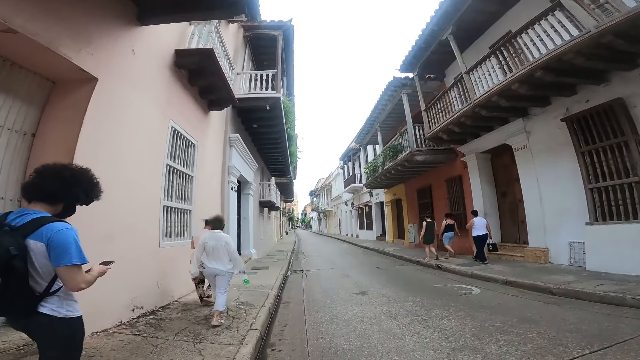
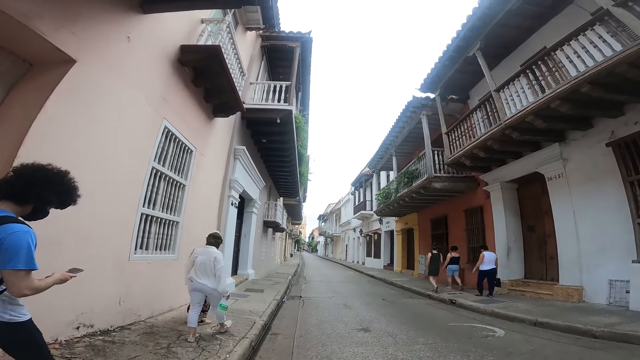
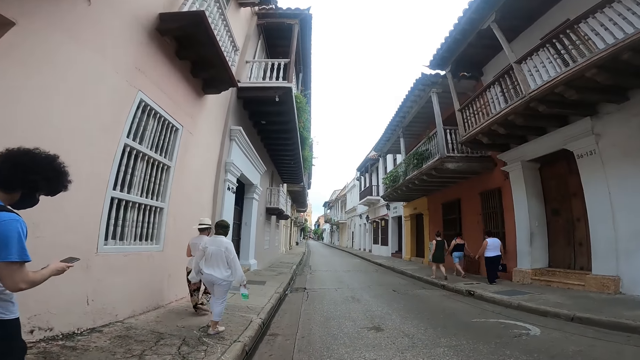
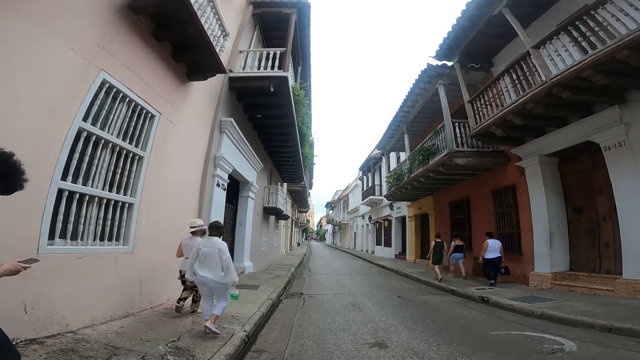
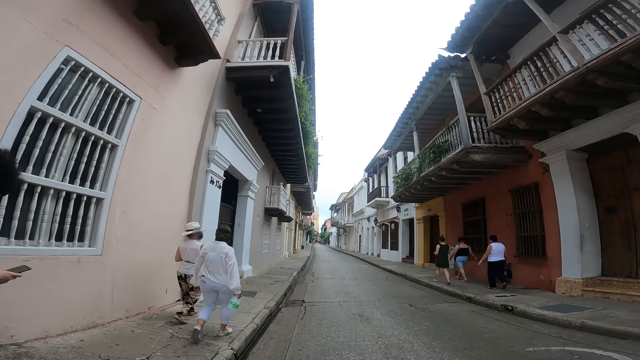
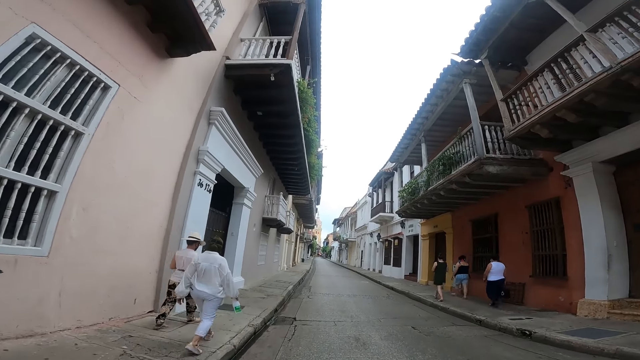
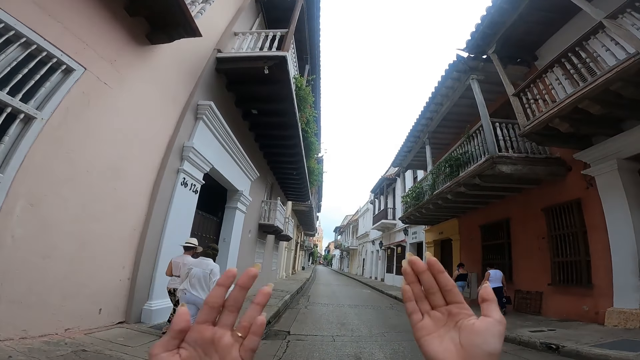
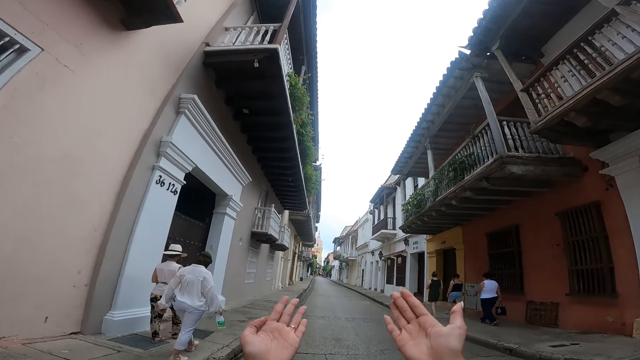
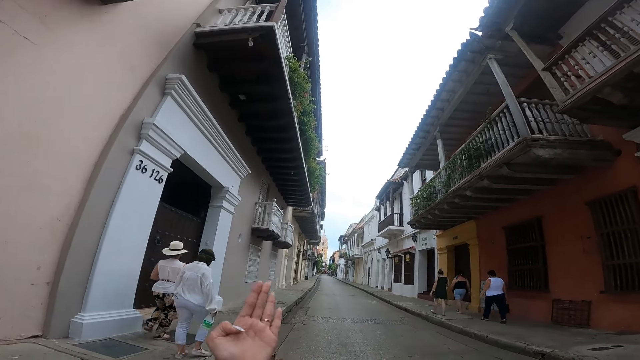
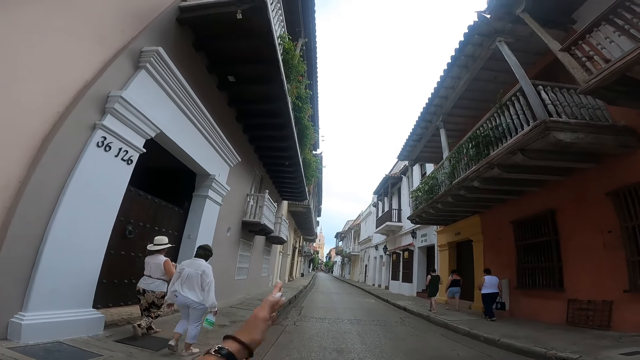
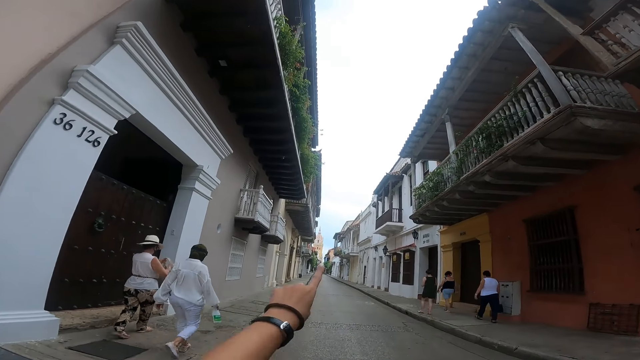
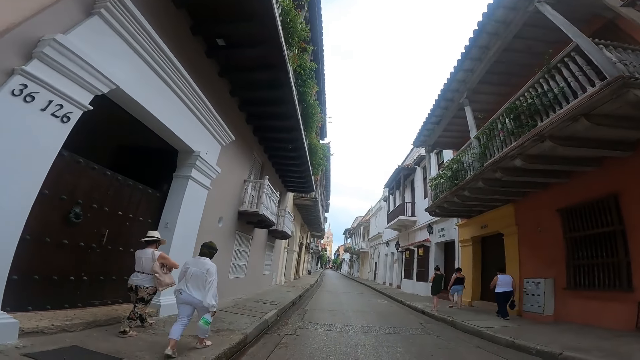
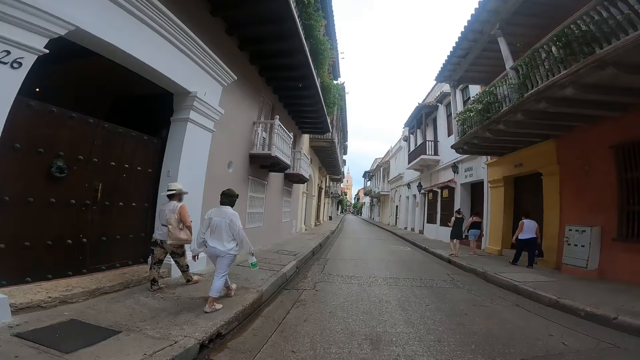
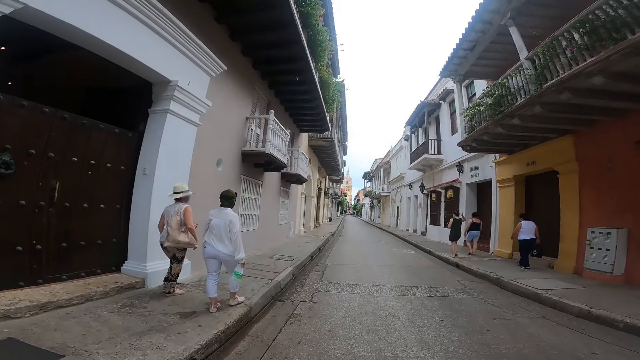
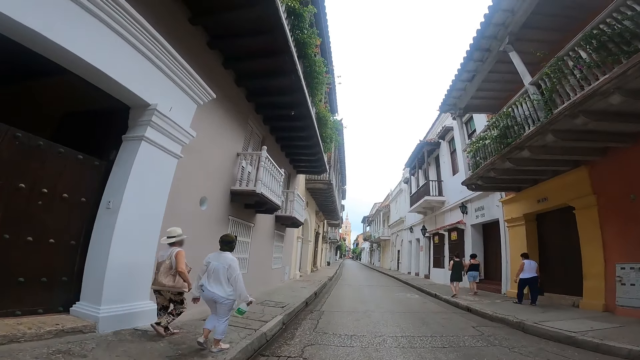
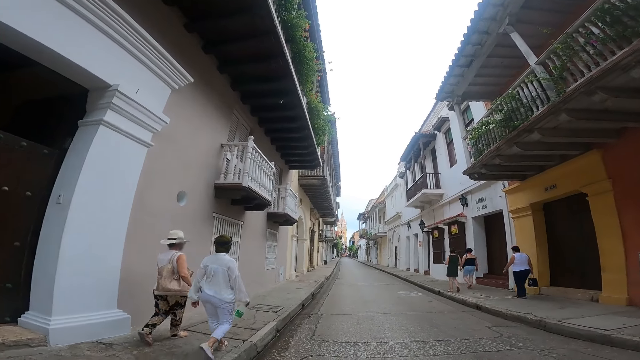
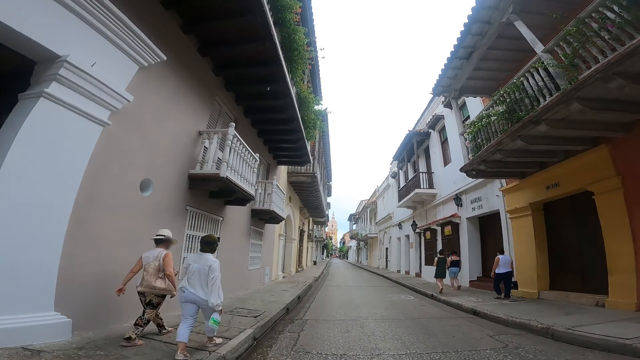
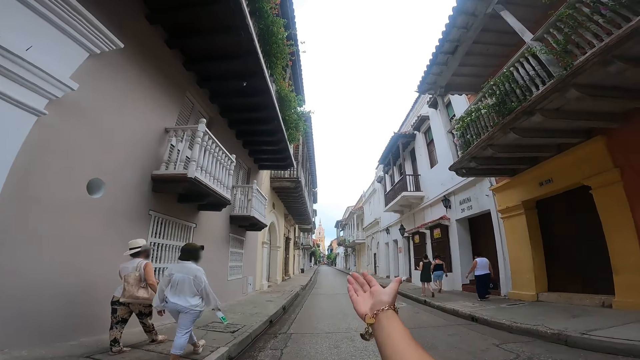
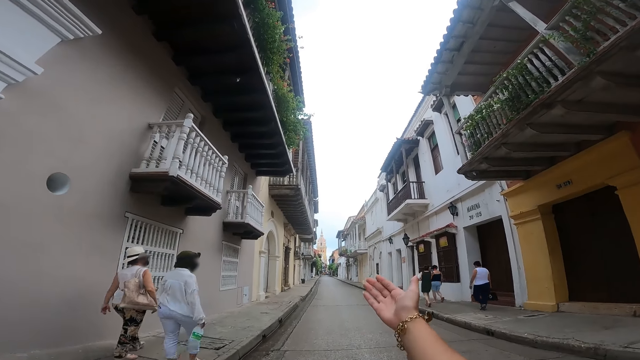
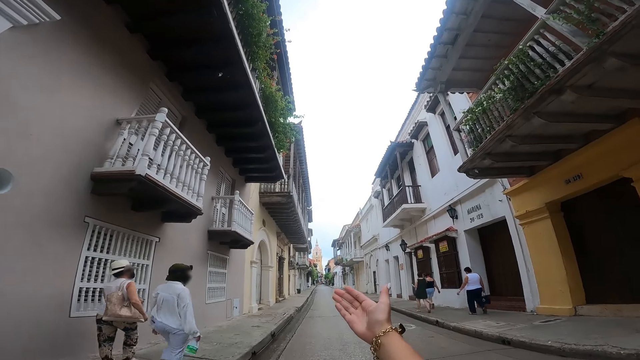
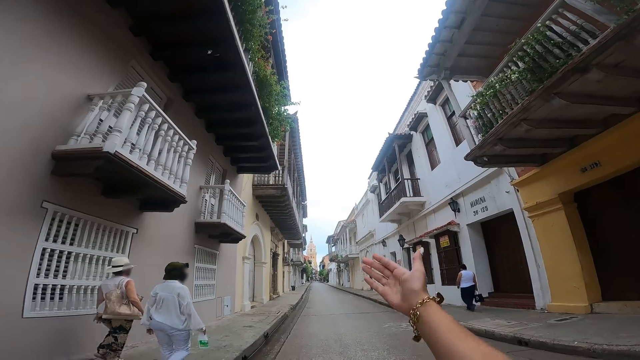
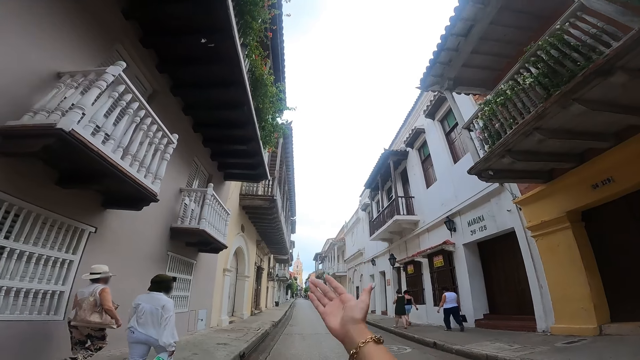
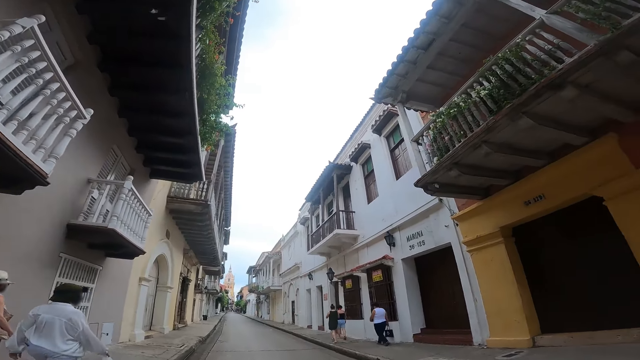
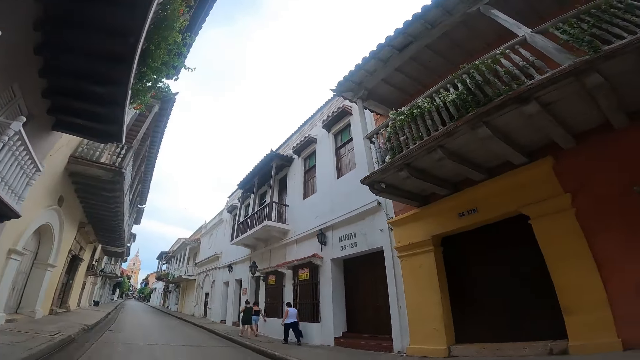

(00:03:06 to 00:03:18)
The camera wearer walks on the road. A person operates a phone. A woman puts the bag in her left hand on her right shoulder with her left hand. The camera wearer converses with another person. They walk on the road.

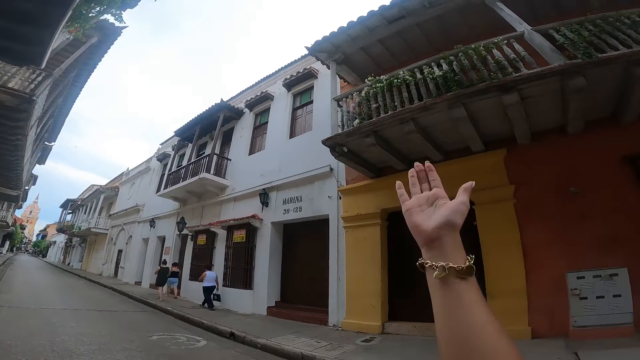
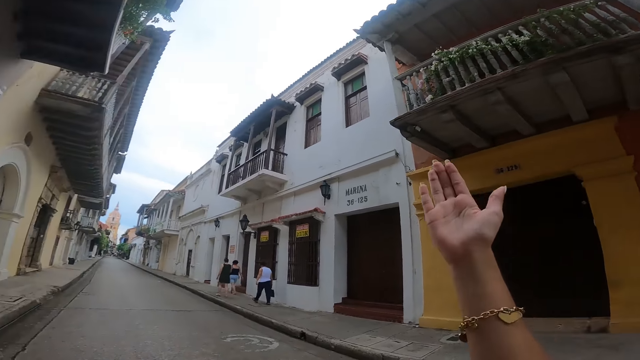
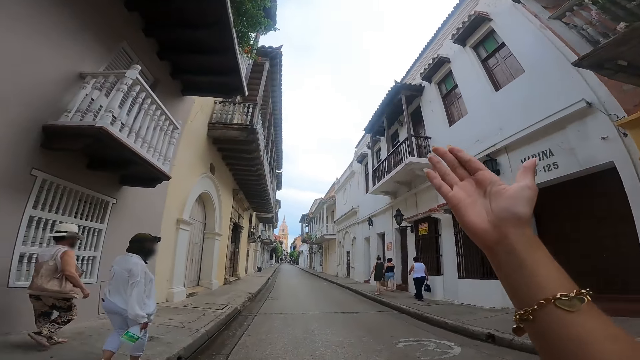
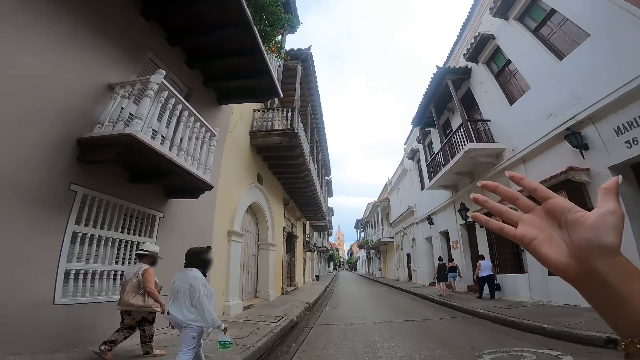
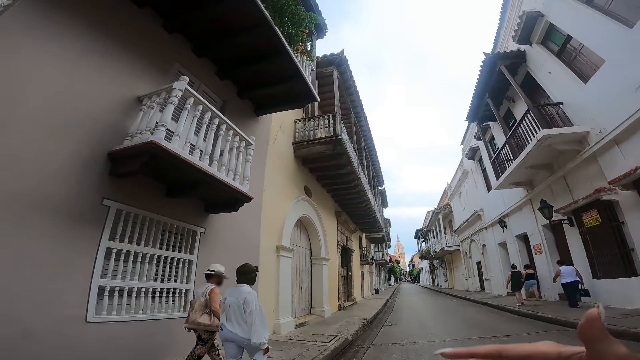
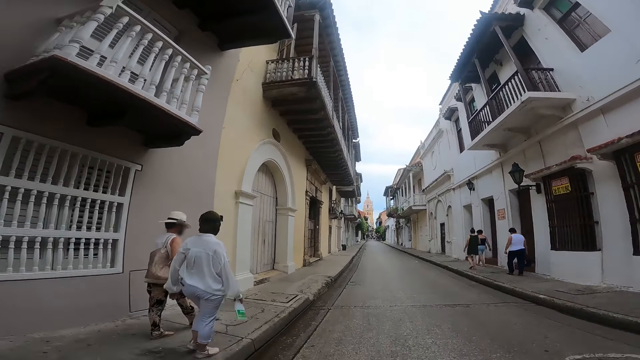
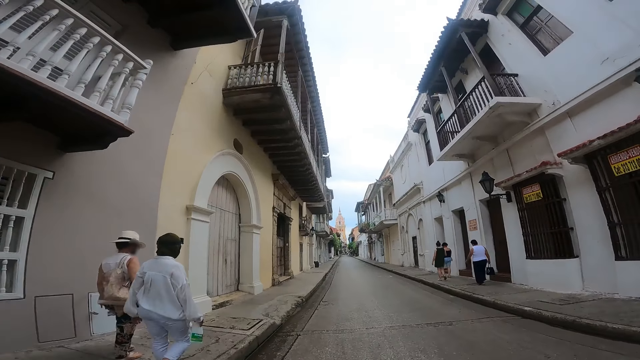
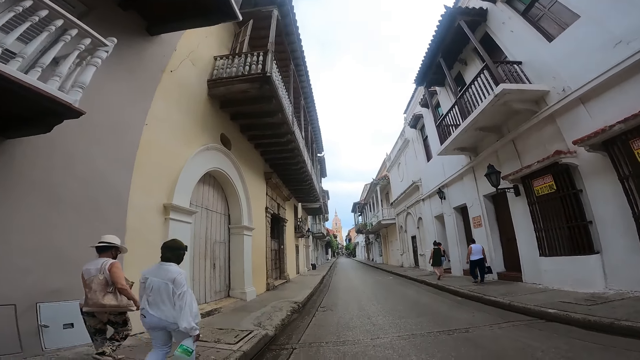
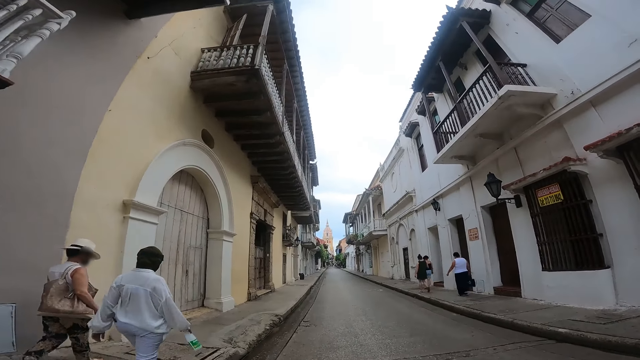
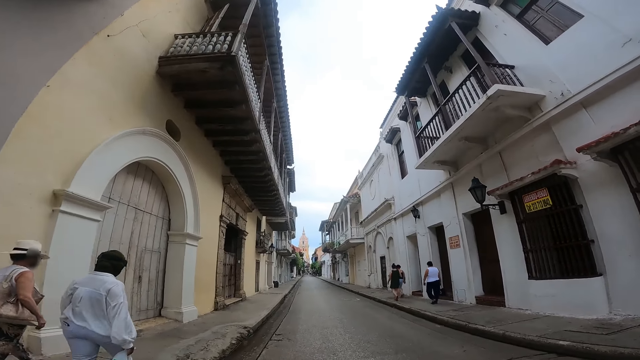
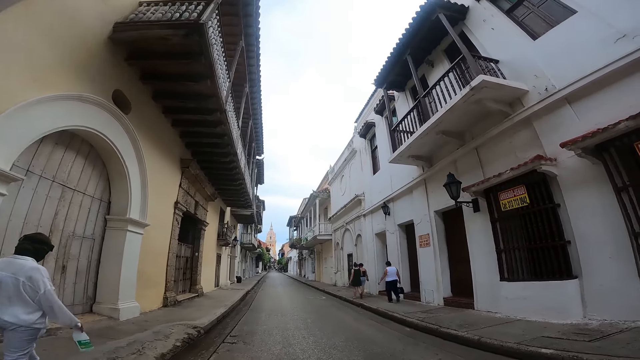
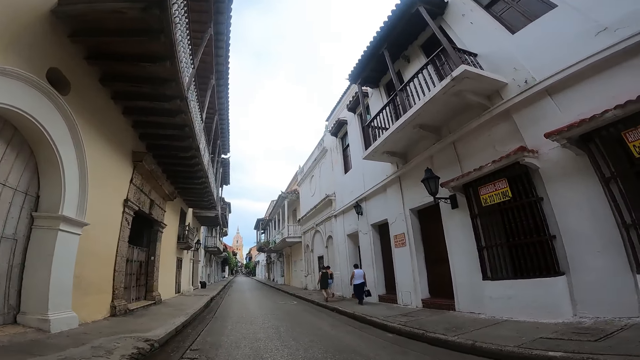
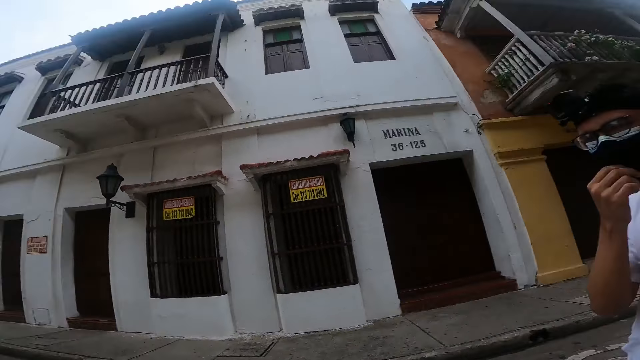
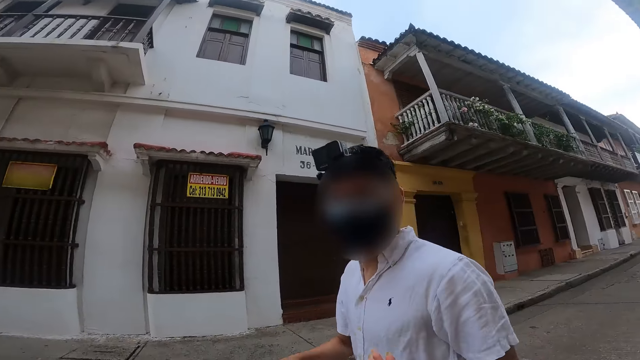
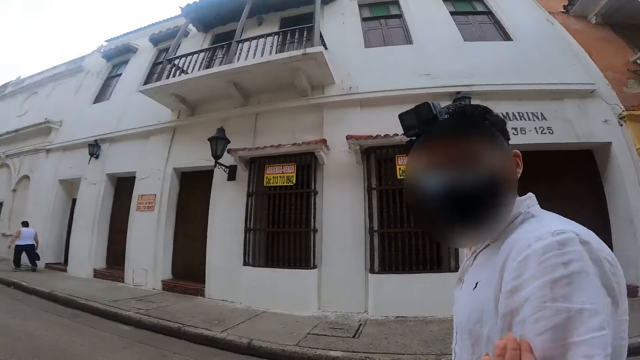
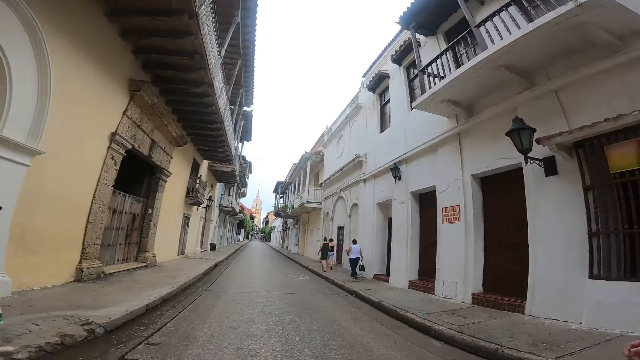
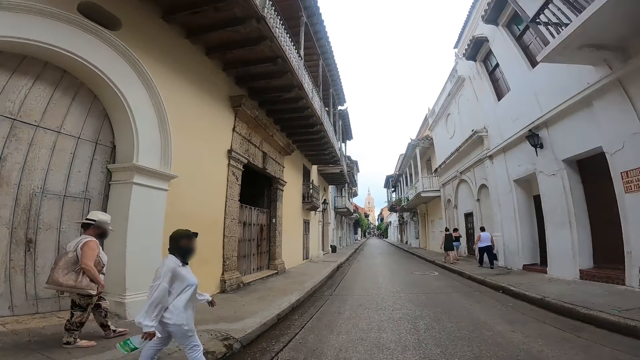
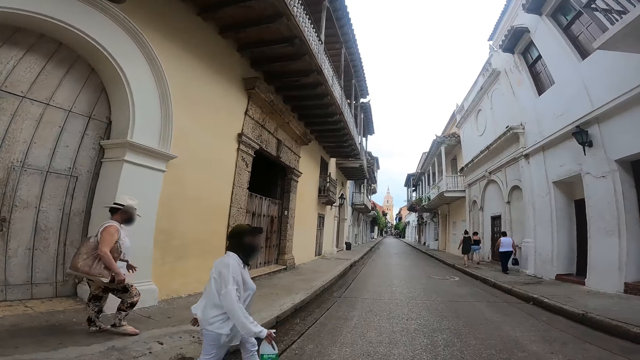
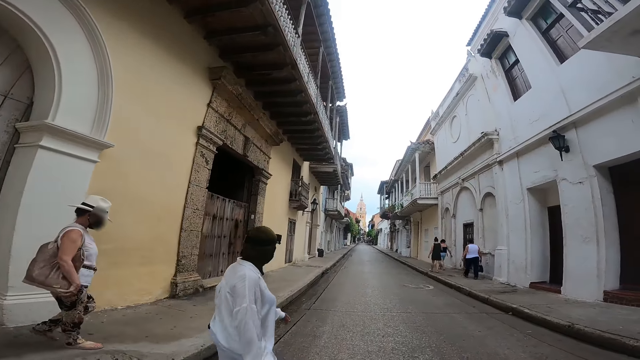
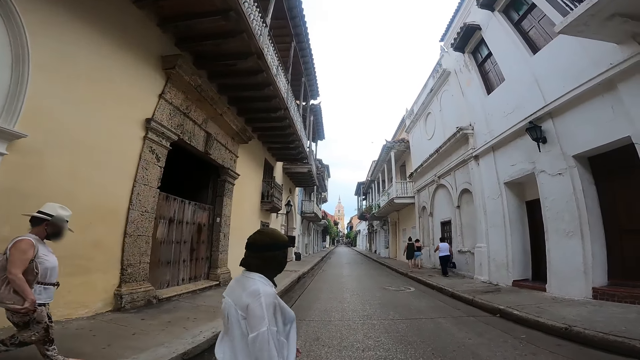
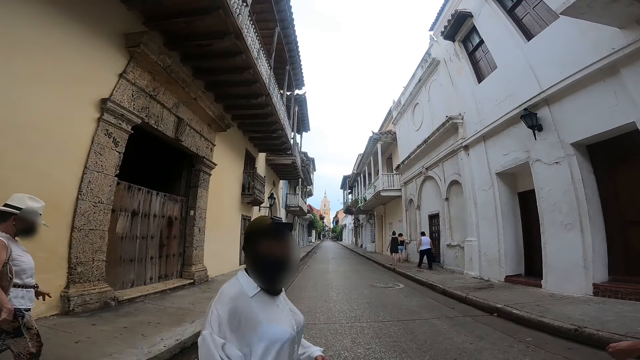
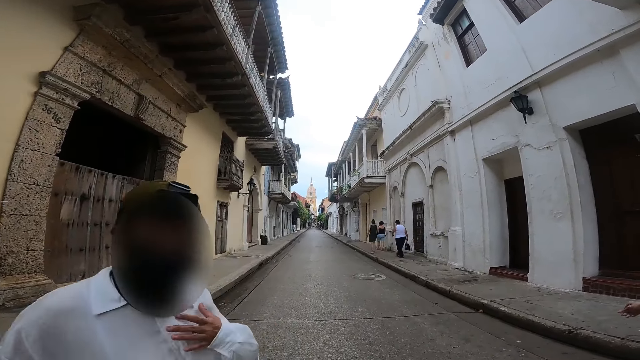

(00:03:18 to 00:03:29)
The man adjusts a nose mask on his face with his right hand. He walks on the road. The woman walks on the road.
